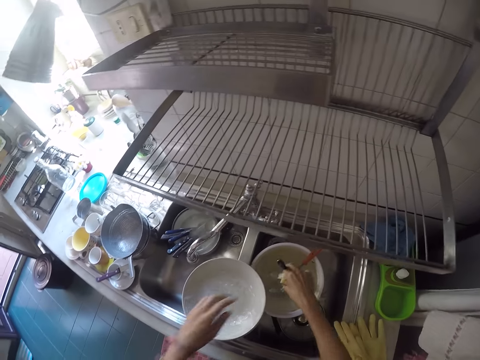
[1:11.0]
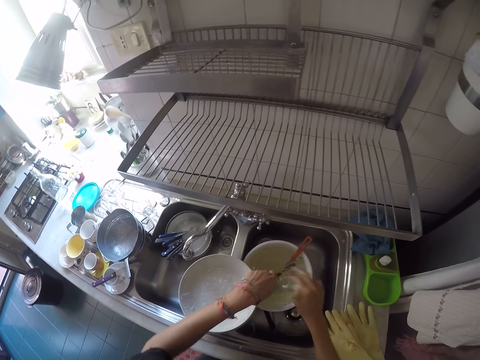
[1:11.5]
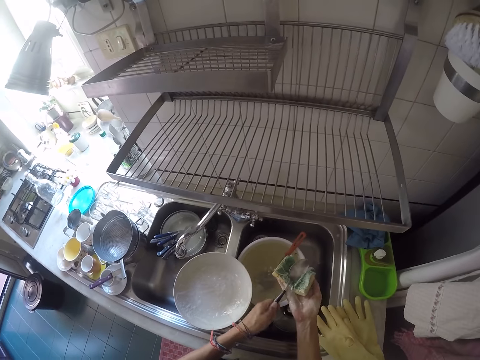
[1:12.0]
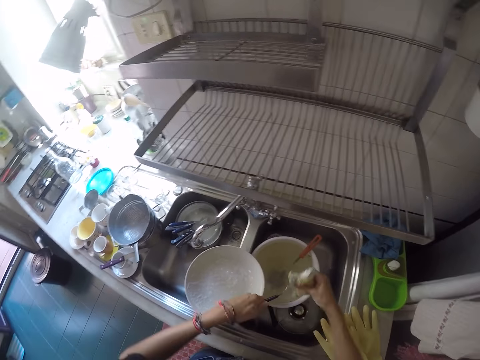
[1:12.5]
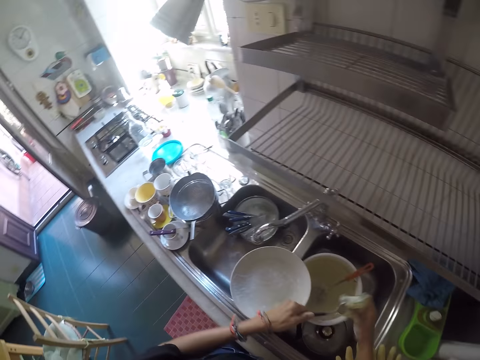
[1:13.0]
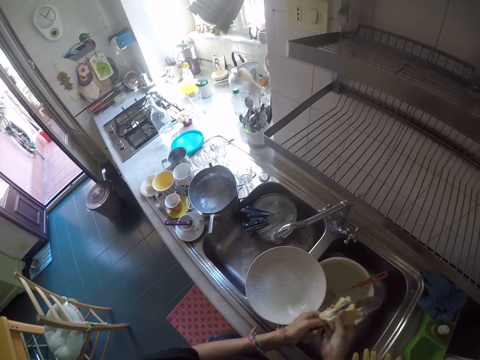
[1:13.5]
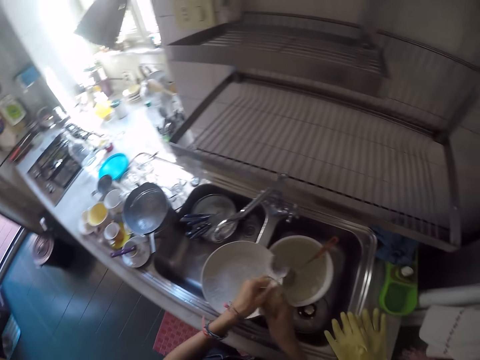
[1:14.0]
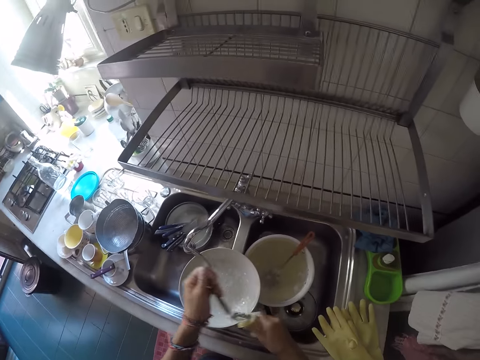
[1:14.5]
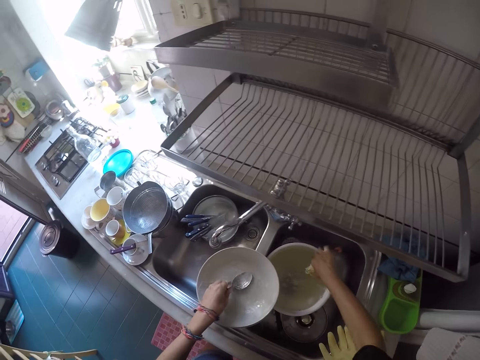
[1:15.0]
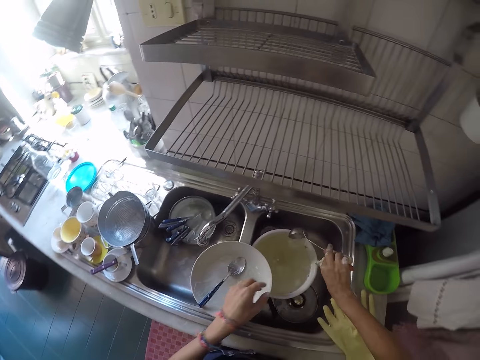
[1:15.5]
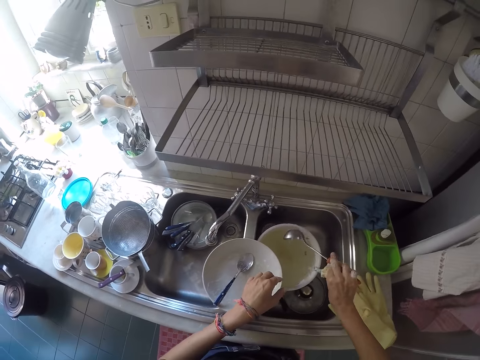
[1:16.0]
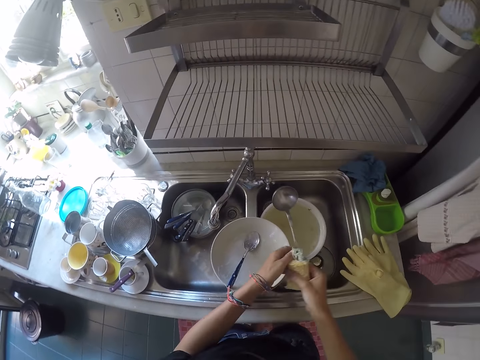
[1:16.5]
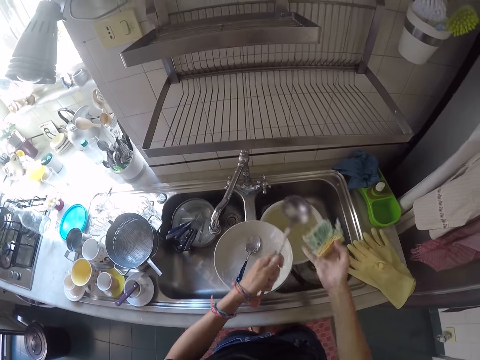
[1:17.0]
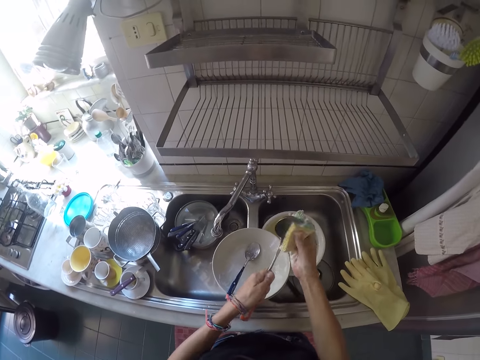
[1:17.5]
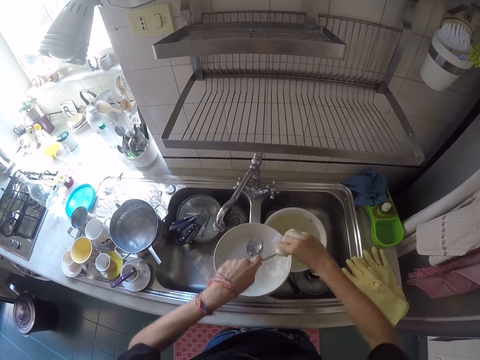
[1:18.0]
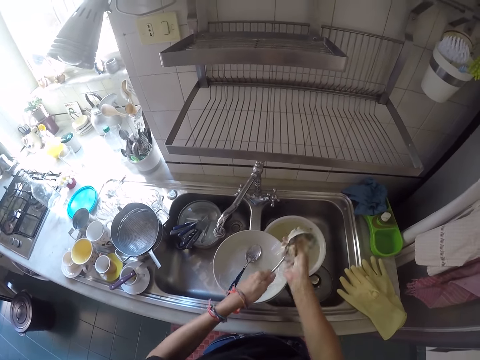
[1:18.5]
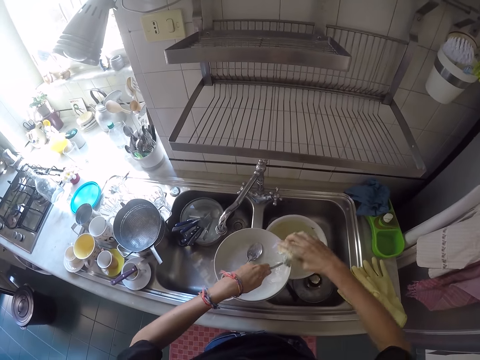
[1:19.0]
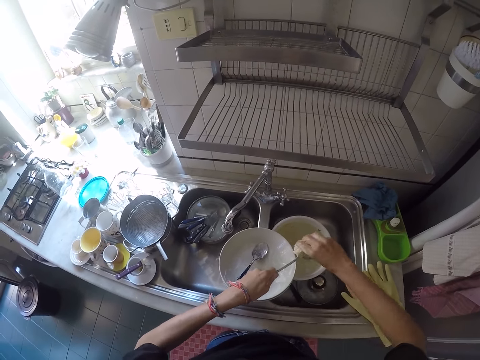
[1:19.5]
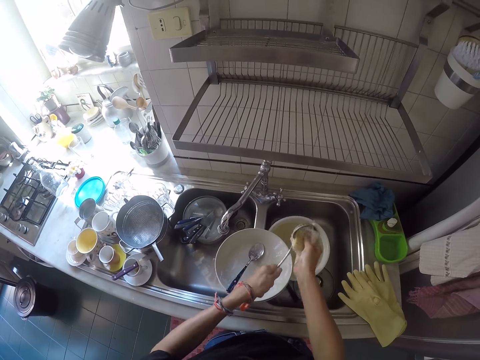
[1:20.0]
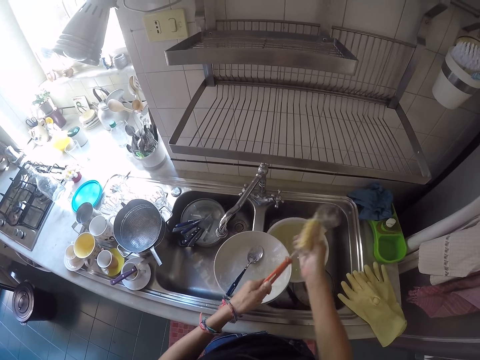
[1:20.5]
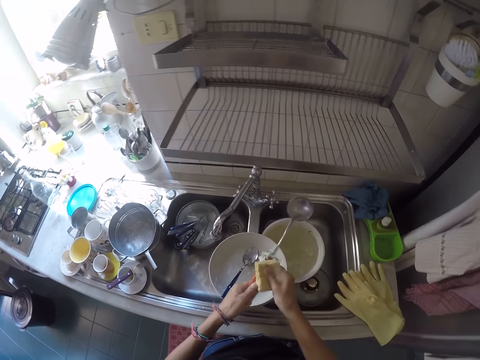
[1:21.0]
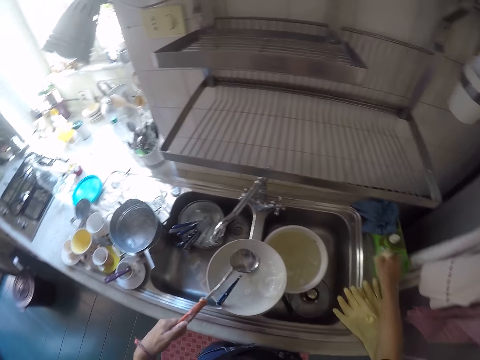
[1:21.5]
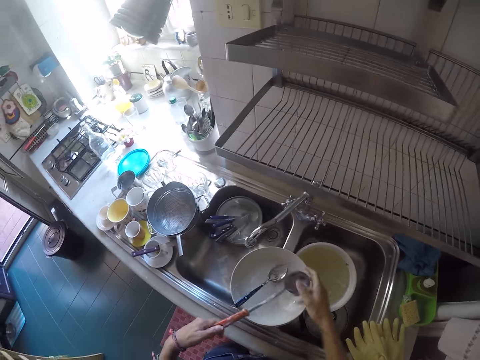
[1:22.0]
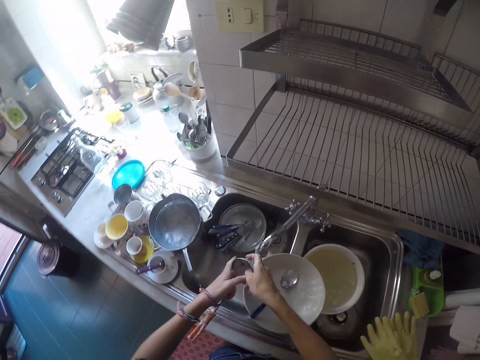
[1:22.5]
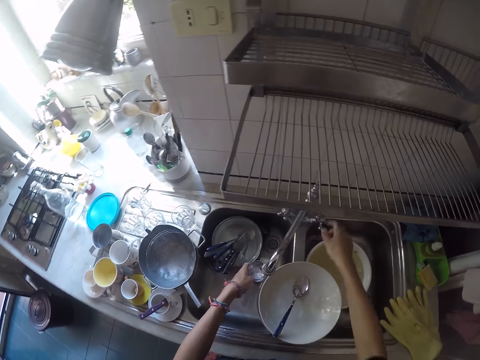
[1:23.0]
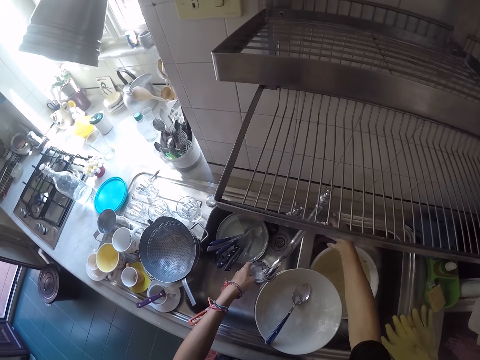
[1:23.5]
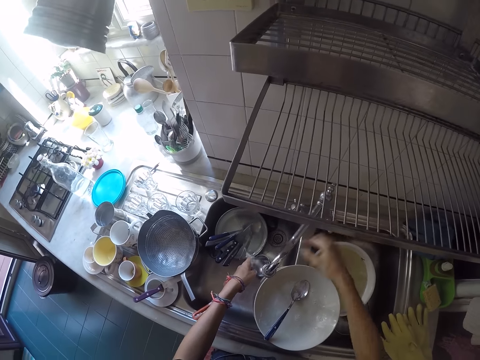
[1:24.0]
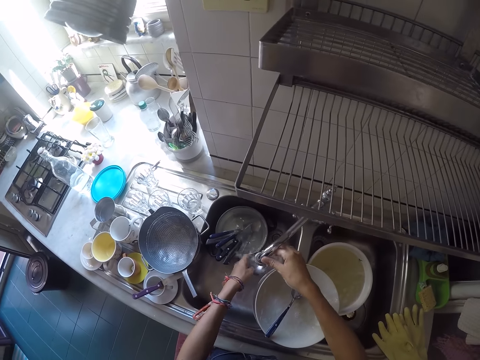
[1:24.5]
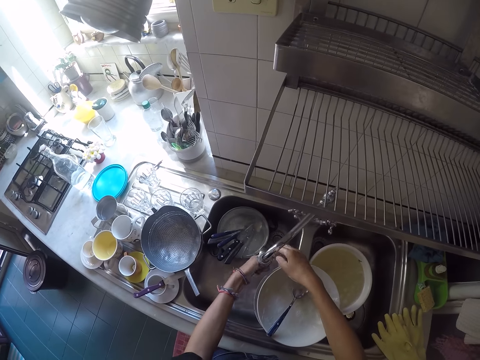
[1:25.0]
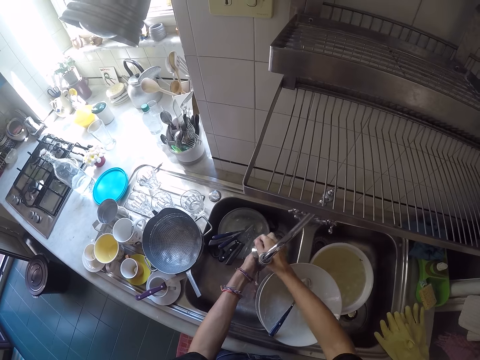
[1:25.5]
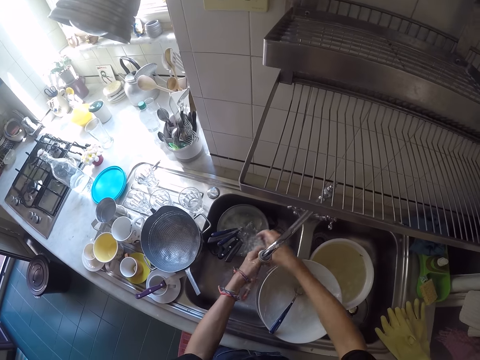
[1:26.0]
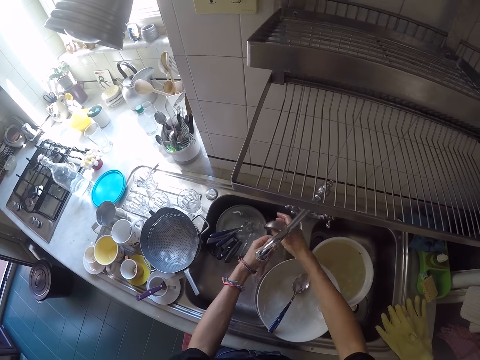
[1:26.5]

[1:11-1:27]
The camera wearer picks a spoon from a bowl in the kitchen sink. He scrapes the spoon. He washes the spoon with the sponge. He drops the spoon on the plate. He picks another spoon from the bowl in the kitchen sink. He washes the spoon with the sponge. He scrapes the spoon. He drops the sponge in the sponge case. He opens the tap with his right hand. He rinses the spoon with the tap water.

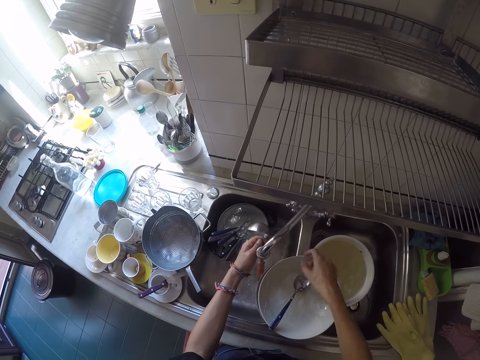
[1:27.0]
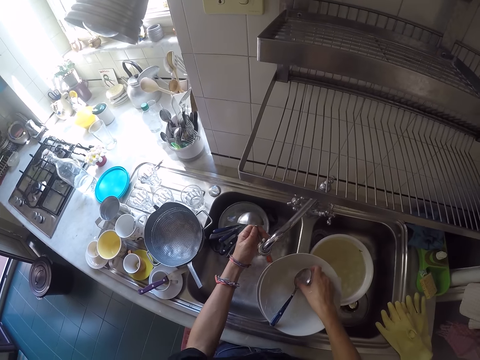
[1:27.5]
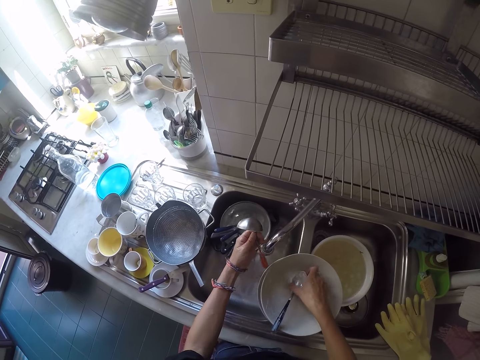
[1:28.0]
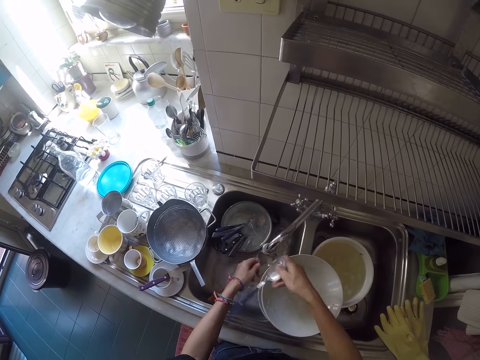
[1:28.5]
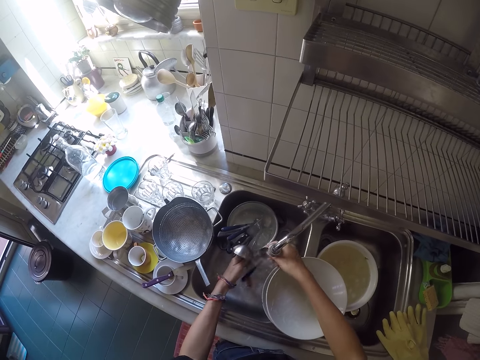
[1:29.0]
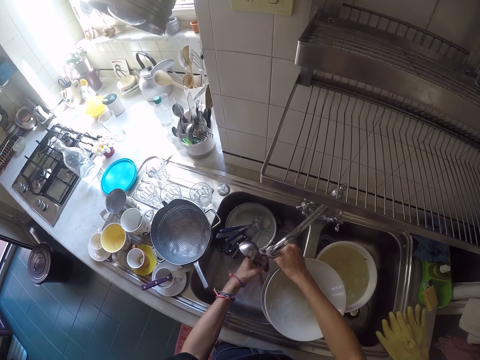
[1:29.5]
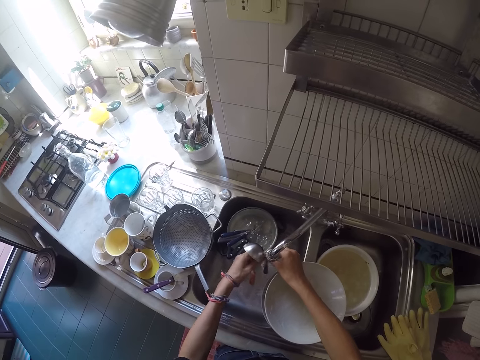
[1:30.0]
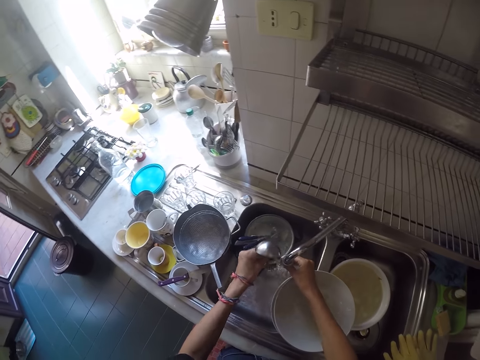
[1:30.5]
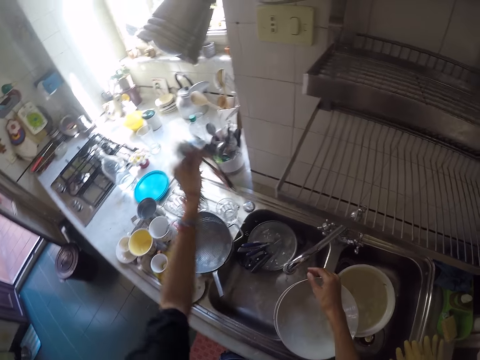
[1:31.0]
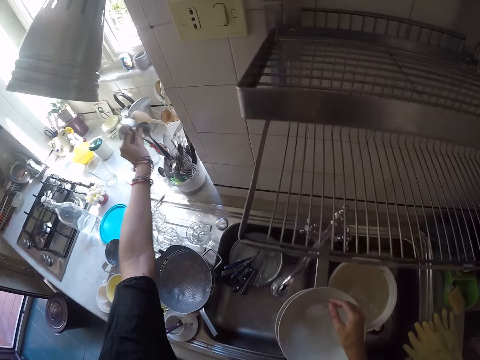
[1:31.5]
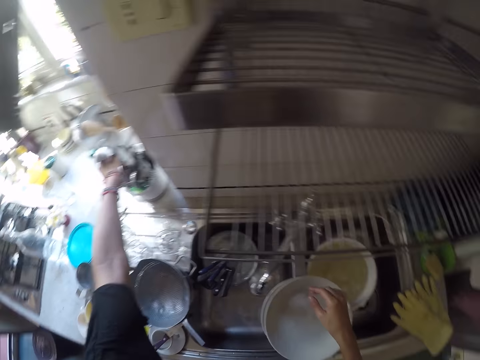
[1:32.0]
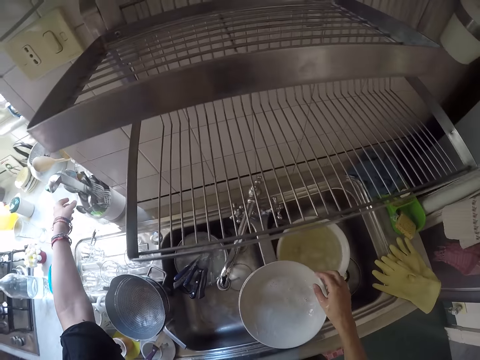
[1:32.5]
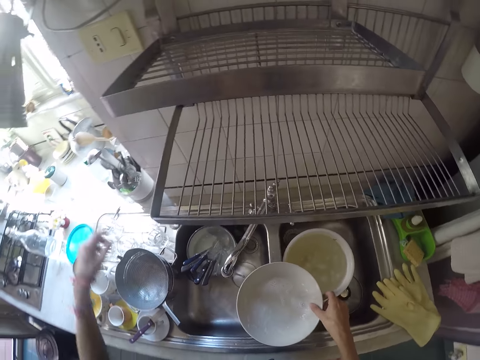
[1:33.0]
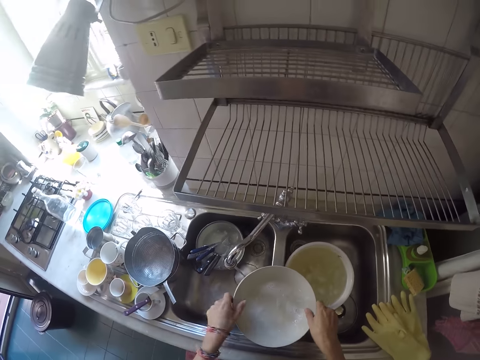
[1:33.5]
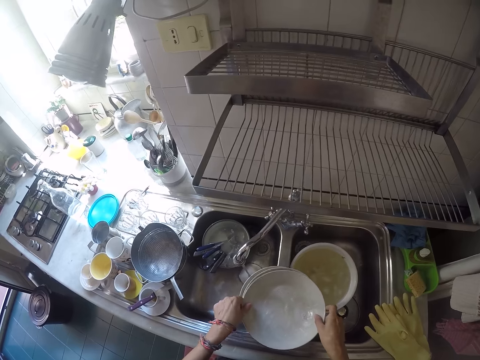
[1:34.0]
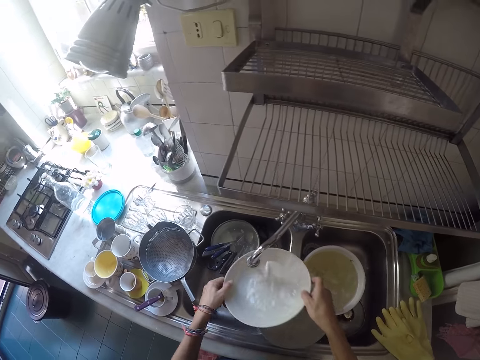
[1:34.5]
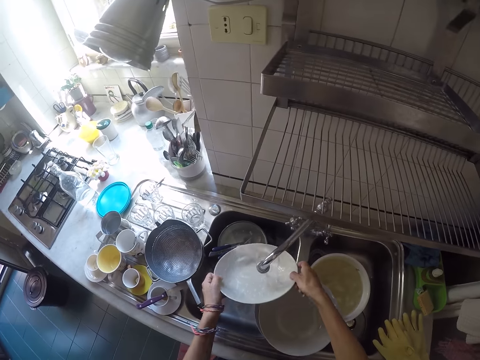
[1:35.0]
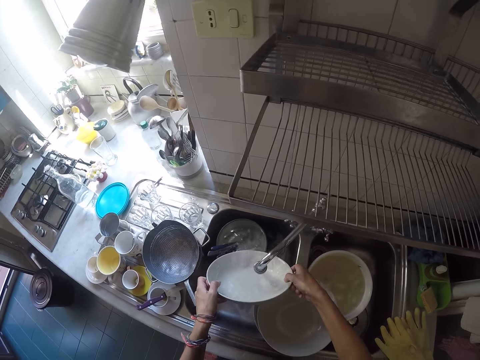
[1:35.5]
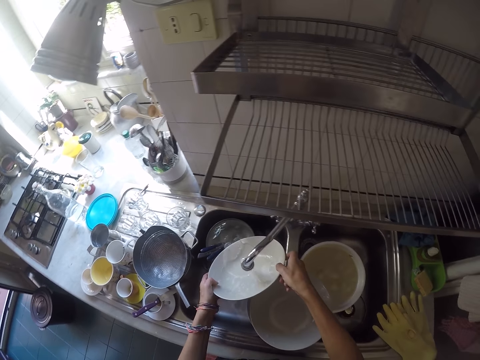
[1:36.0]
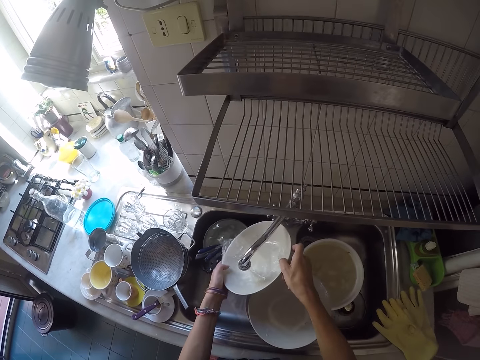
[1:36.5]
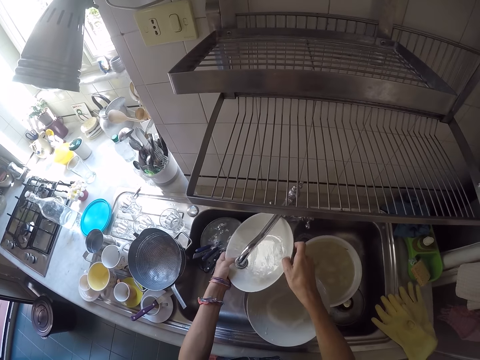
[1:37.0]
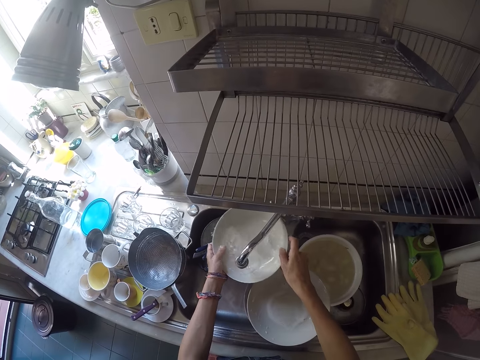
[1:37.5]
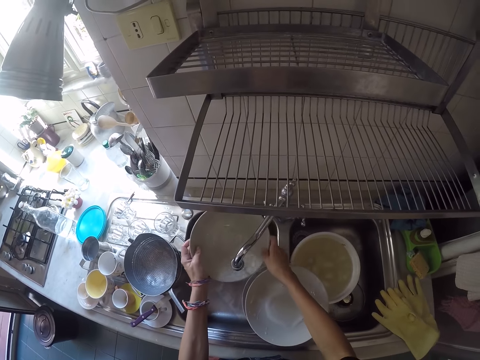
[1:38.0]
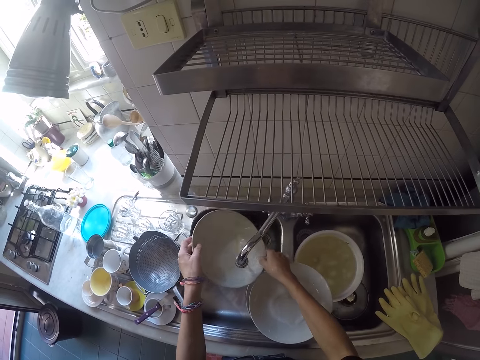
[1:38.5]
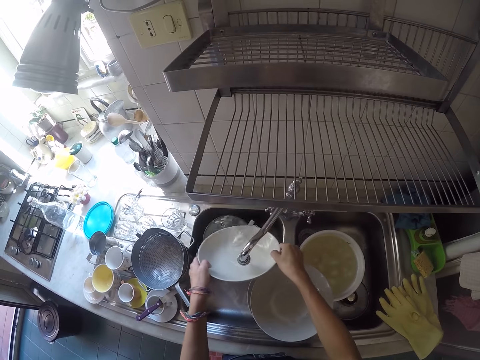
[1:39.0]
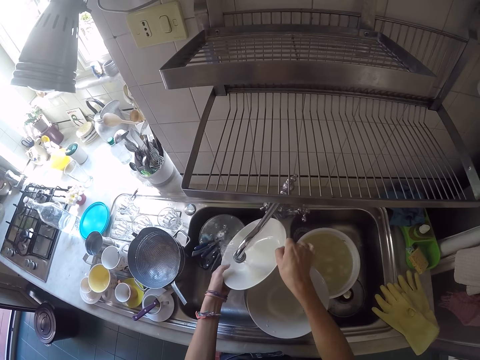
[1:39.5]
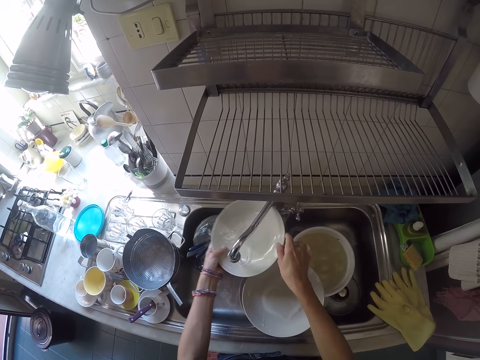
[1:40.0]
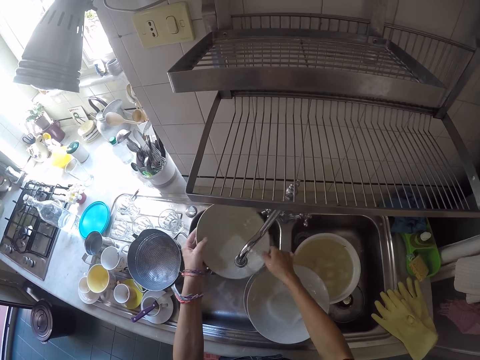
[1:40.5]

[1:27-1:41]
The camera wearer picks the spoon on the plate. They rinse the spoon with the tap water. They drop the spoons in the spoon rack. They pick the plate from the pile of plates on the kitchen sink. They rinse the plate with the tap water.
